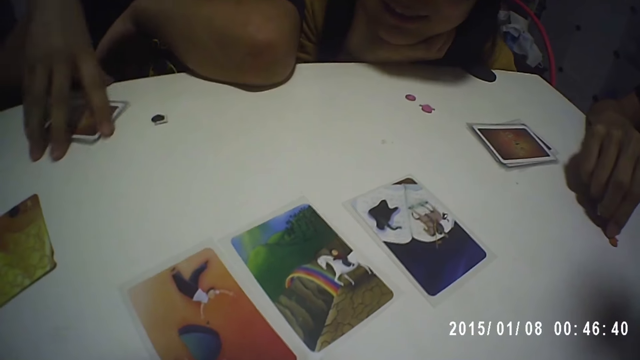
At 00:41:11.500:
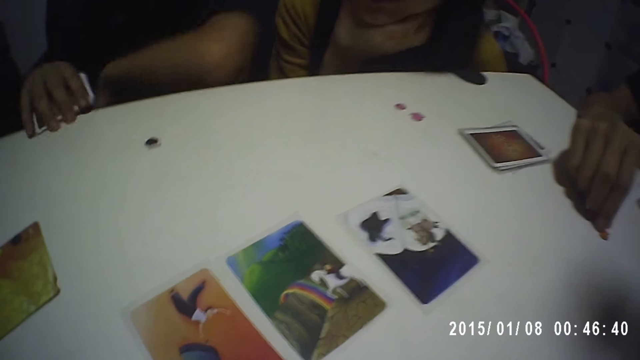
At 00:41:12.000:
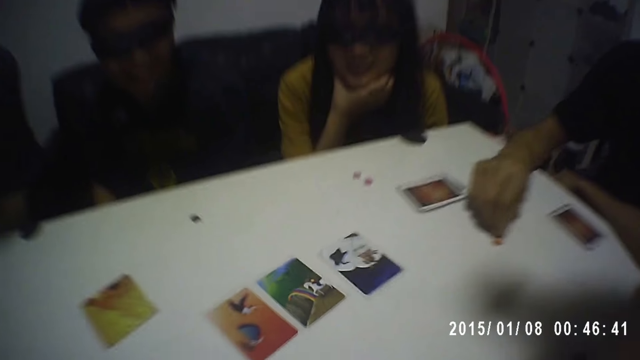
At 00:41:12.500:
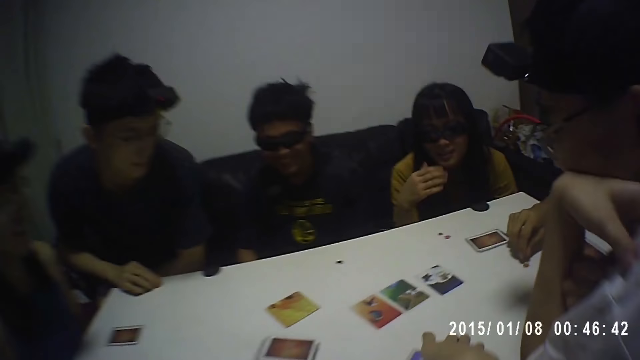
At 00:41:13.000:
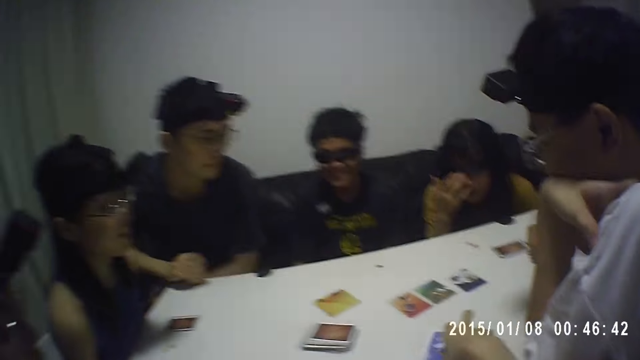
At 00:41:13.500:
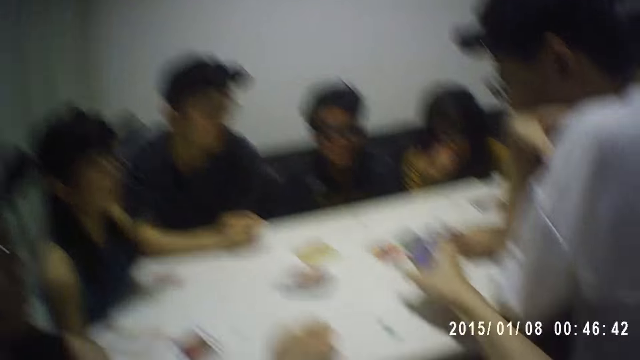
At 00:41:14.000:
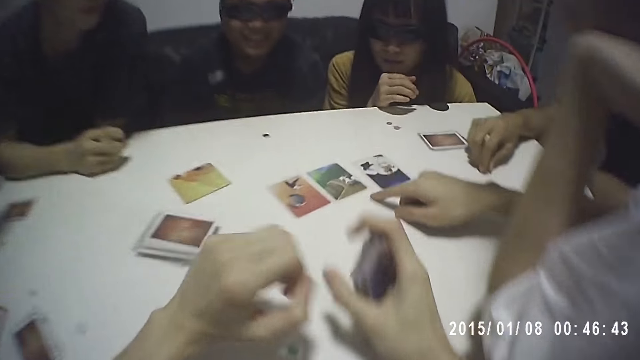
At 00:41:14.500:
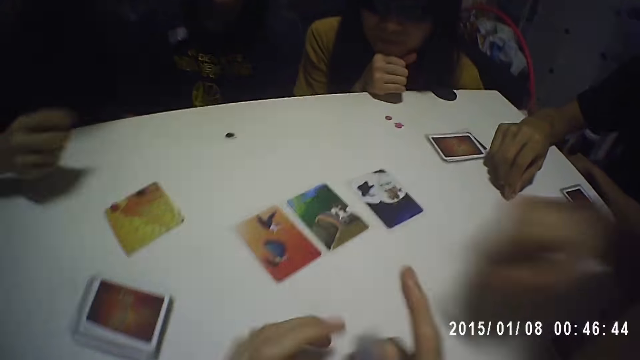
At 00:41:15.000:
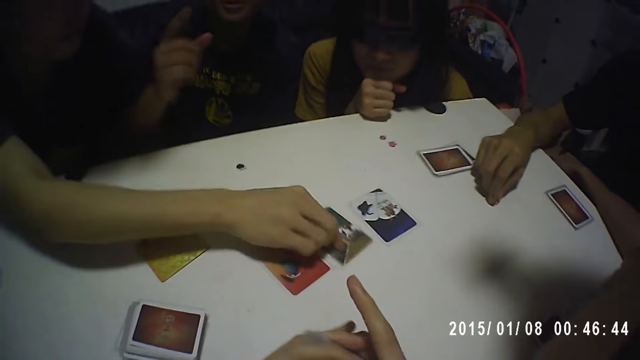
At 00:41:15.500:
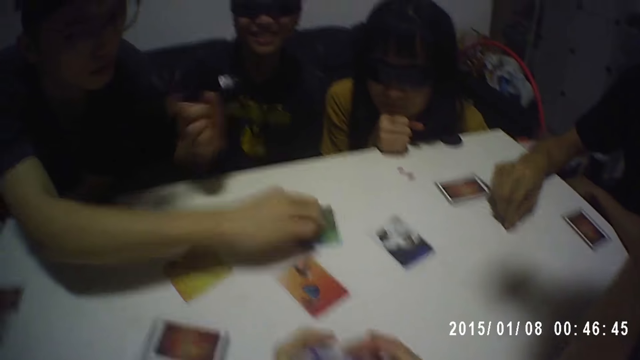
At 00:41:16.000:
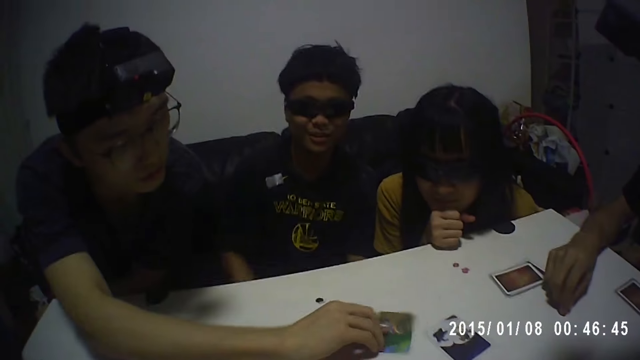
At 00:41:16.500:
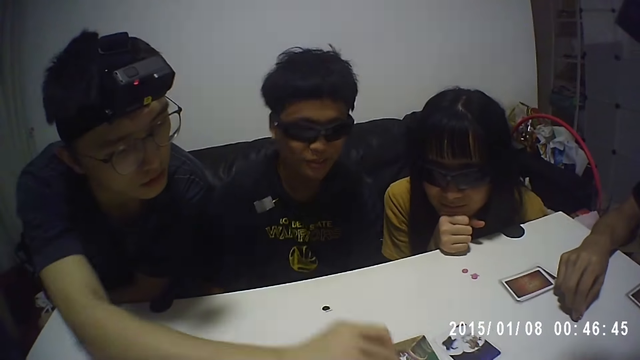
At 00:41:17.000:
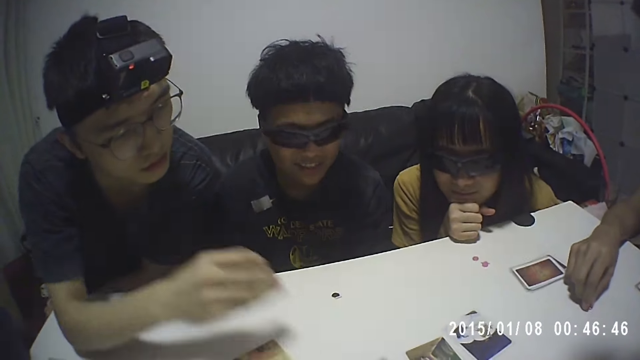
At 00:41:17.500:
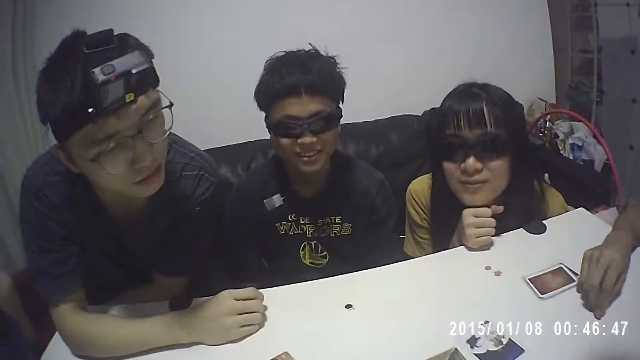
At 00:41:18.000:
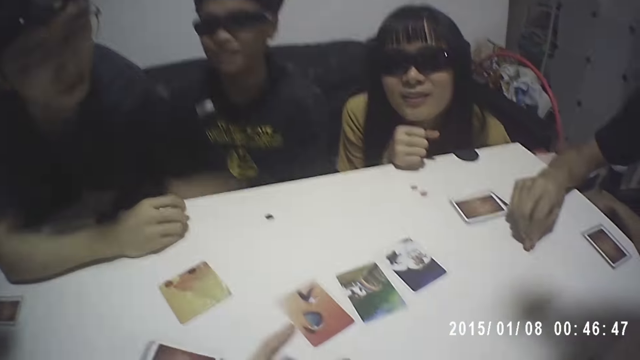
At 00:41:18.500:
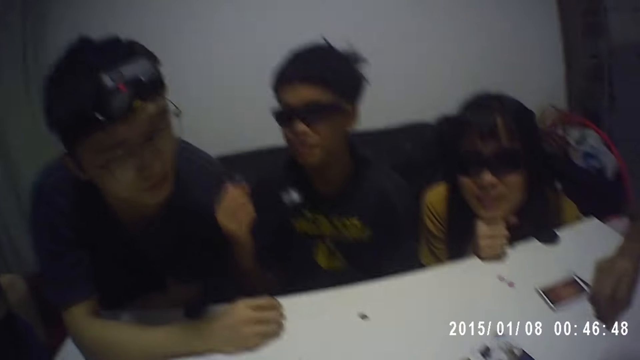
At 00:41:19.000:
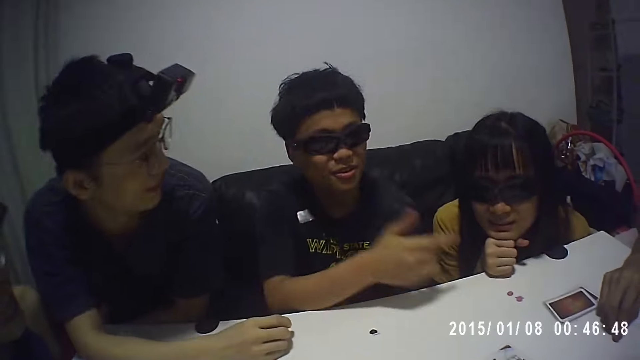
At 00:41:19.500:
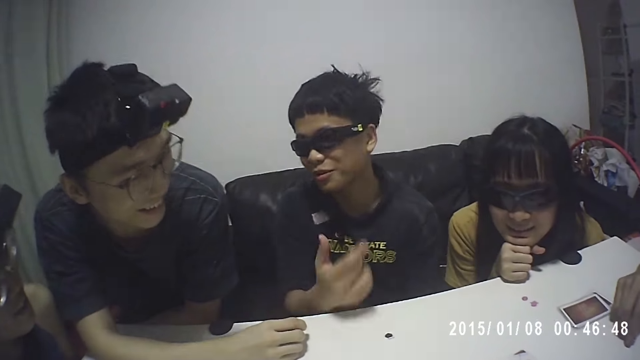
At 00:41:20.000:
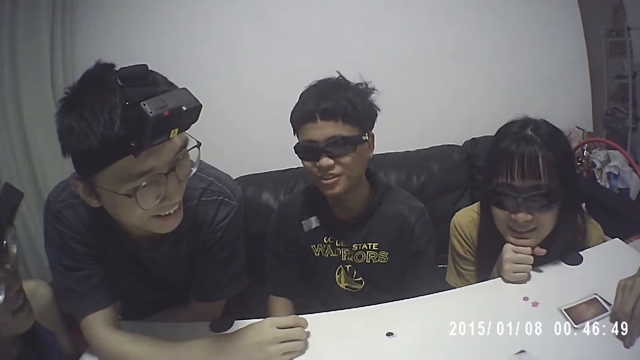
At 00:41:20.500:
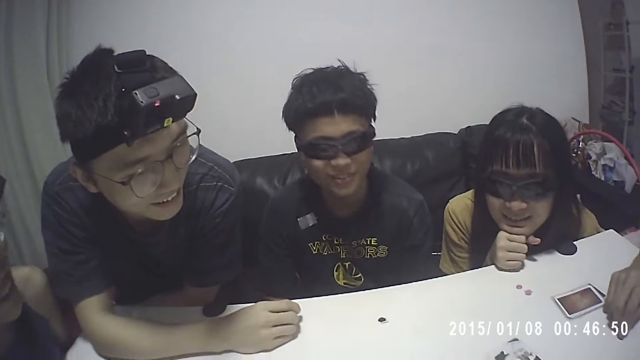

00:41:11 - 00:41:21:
A man picks up cards from the table. The camera wearer points at the cards on the table. Another man holds a card on the table. The first man gestures and moves his hand. A third man finger presses the table. The first man points at the second man and a fourth man.

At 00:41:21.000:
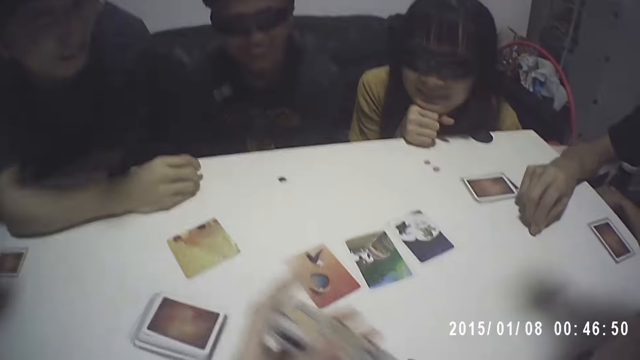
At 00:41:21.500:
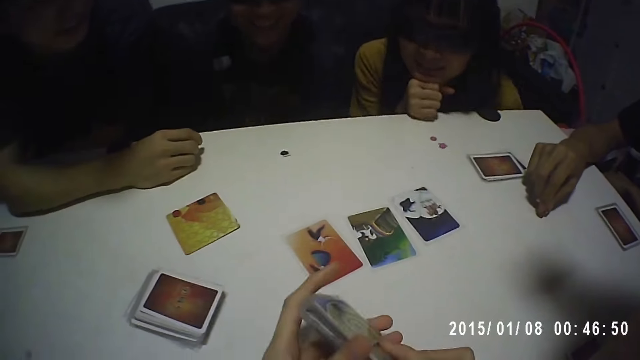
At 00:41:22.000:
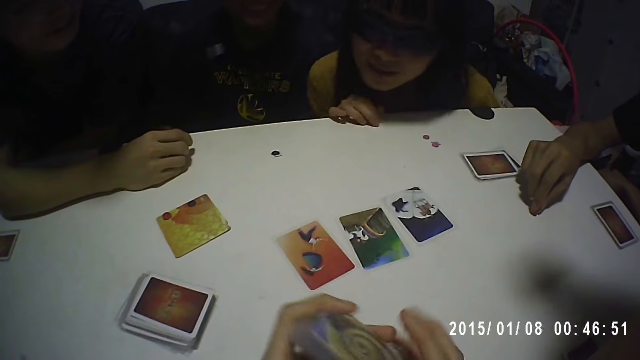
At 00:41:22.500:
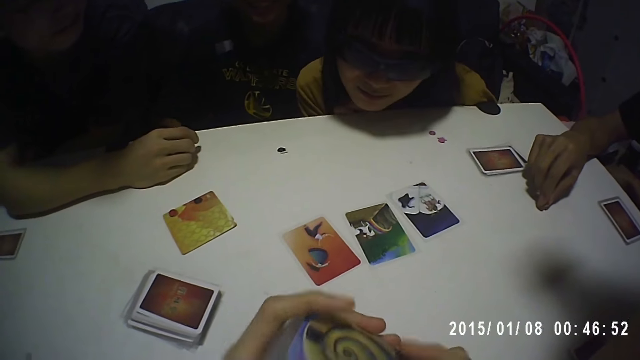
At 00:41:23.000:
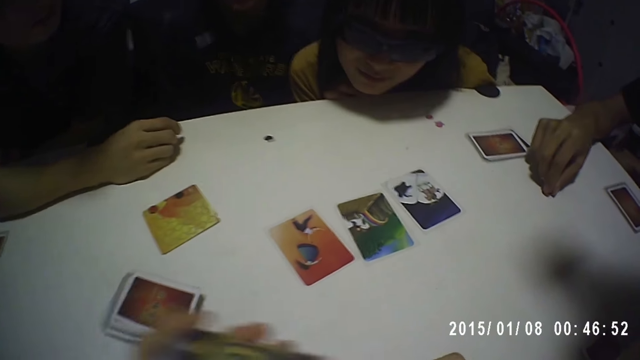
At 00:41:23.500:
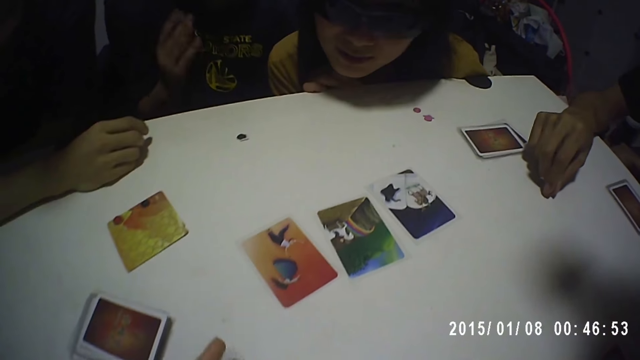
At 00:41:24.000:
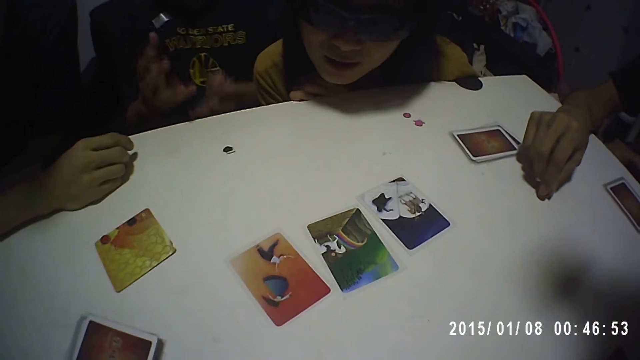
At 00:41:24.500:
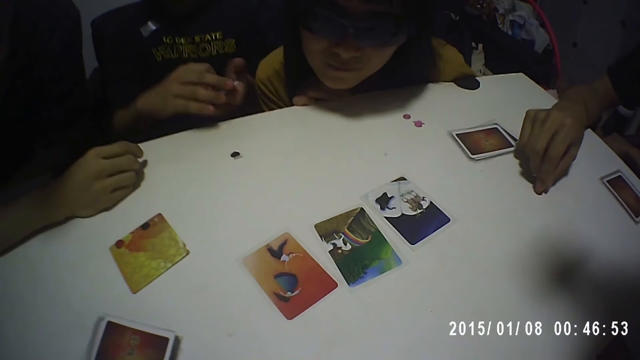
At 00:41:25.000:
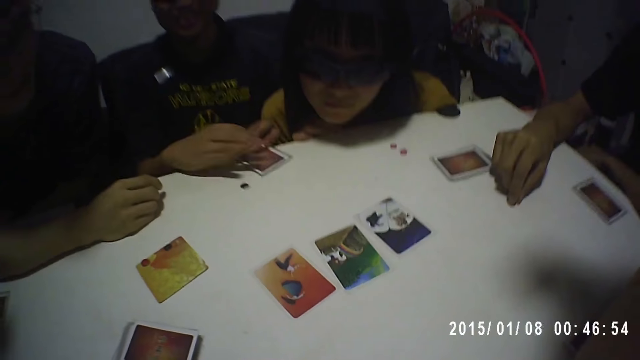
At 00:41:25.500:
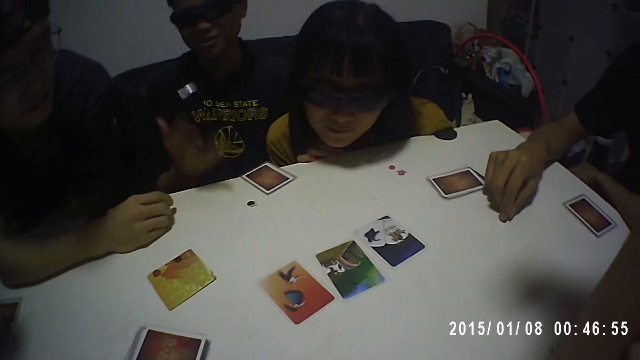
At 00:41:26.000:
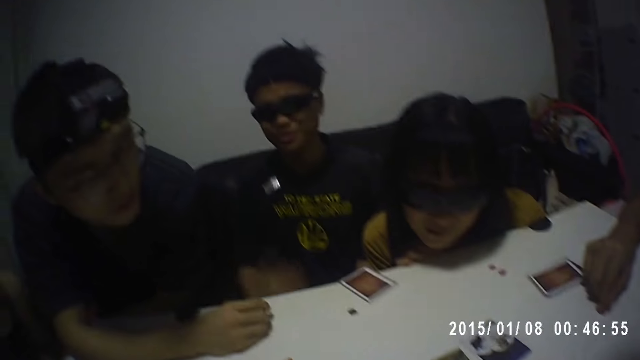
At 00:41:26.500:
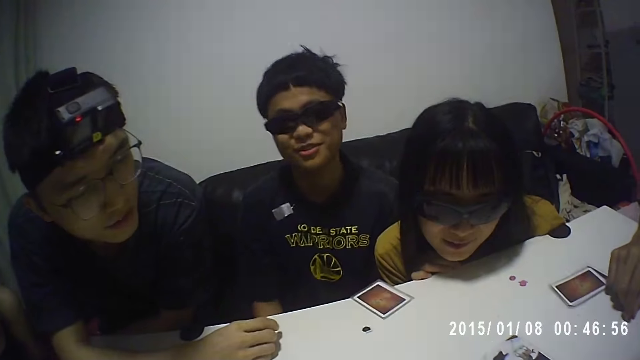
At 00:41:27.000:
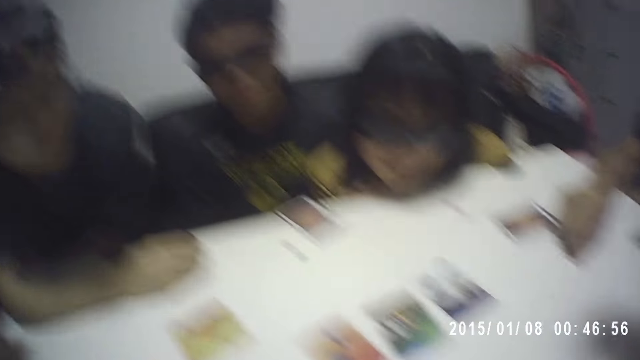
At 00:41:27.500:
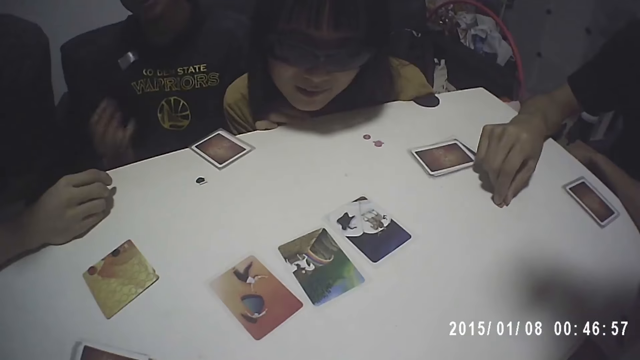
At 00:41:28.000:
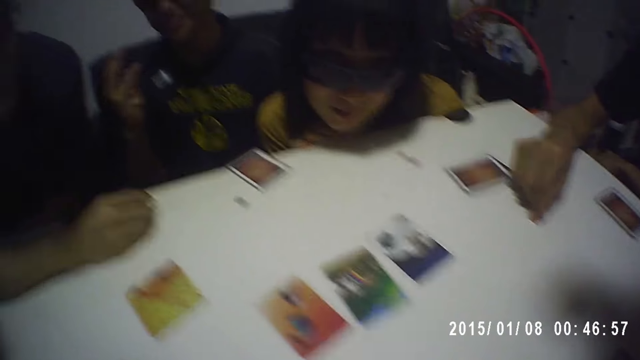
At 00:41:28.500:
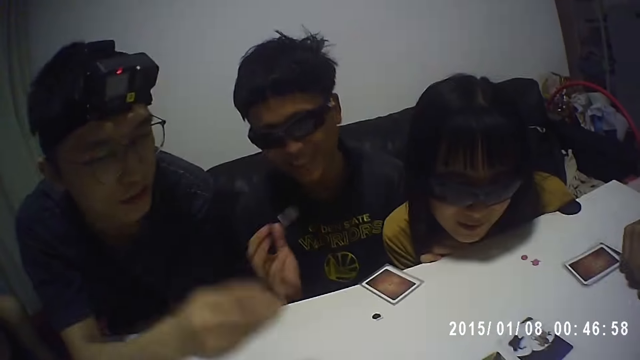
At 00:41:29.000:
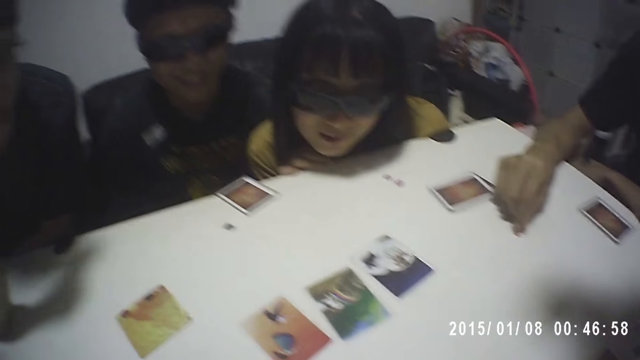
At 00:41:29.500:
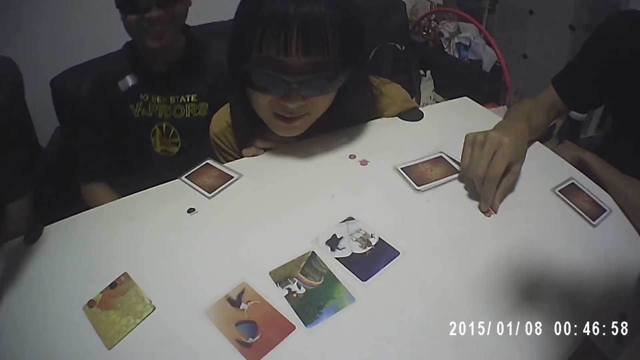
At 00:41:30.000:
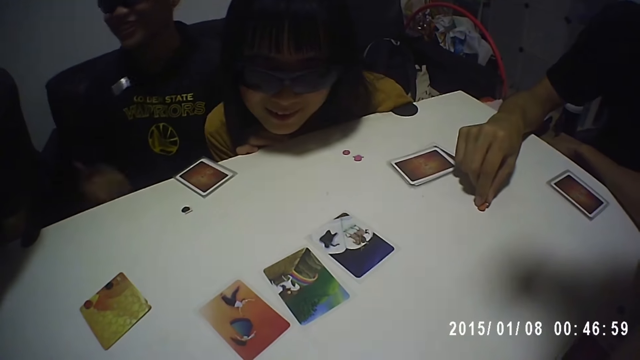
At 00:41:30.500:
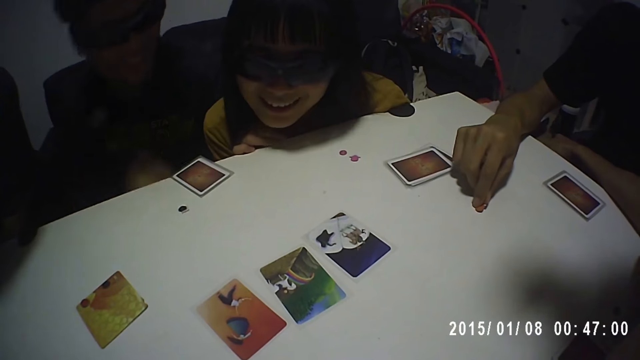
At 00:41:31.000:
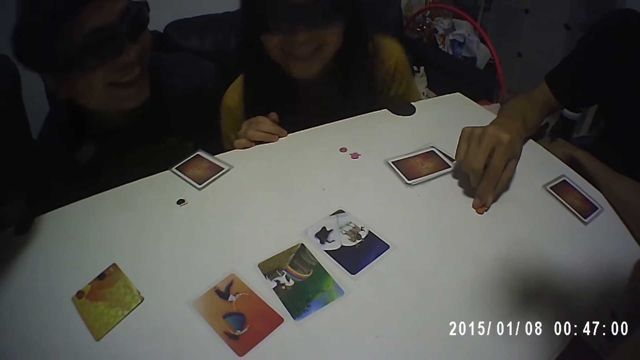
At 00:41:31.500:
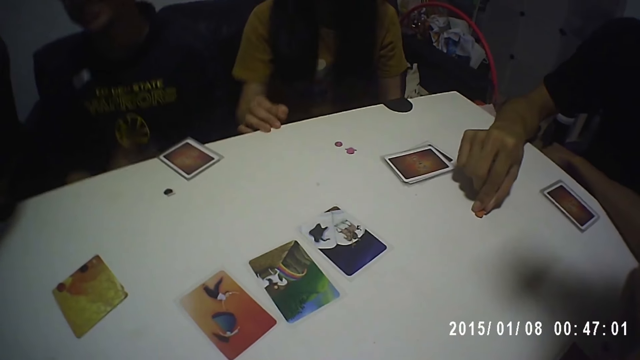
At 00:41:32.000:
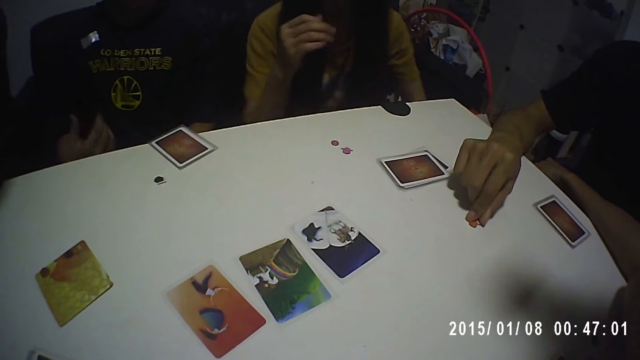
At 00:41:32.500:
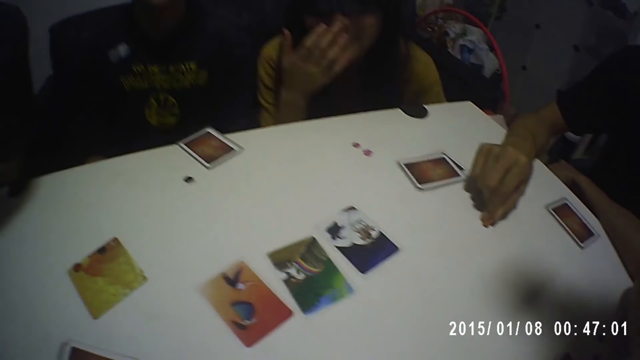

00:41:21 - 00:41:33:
The camera wearer shuffles cards in his hands. A man drops his cards on the table. The camera wearer interacts with the man. The man gestures and moves his hand.
